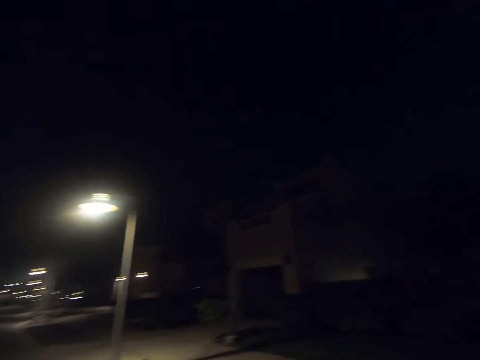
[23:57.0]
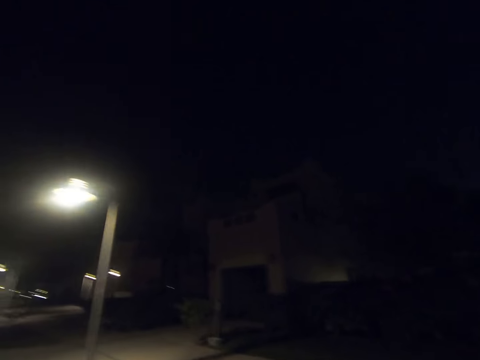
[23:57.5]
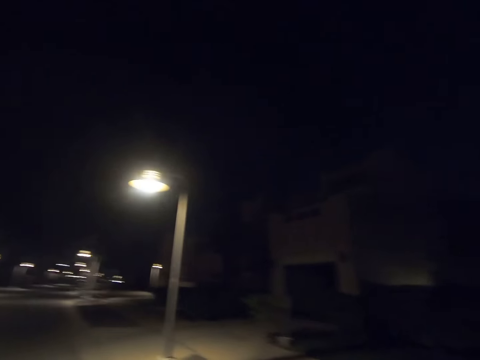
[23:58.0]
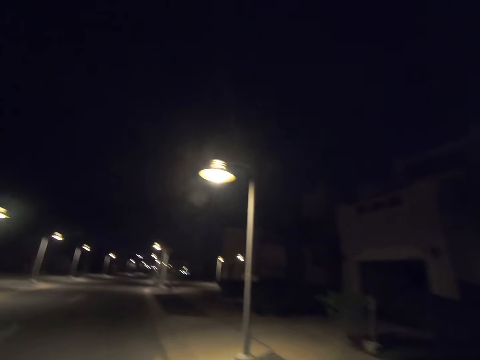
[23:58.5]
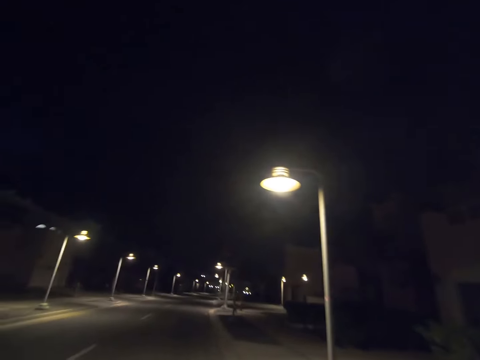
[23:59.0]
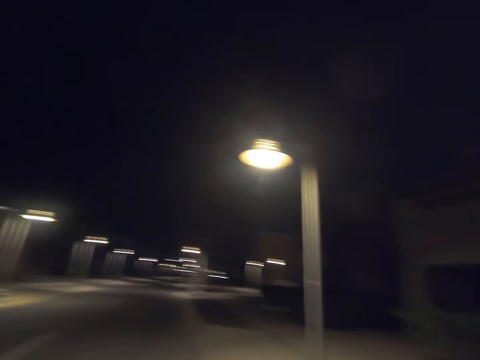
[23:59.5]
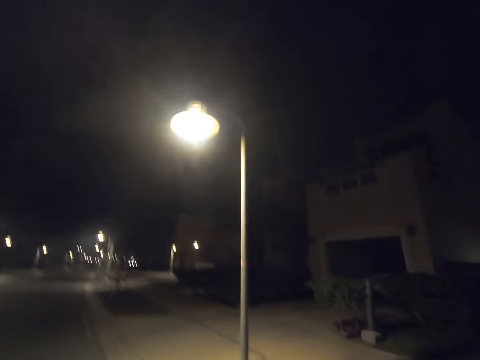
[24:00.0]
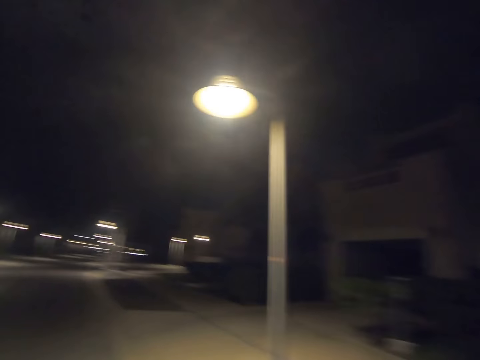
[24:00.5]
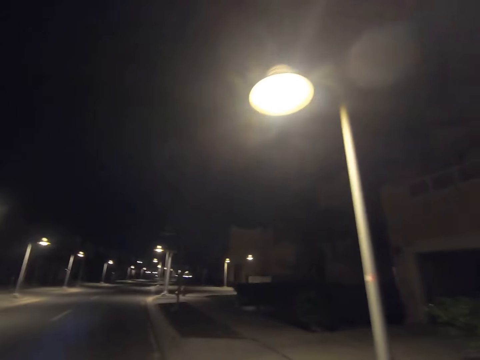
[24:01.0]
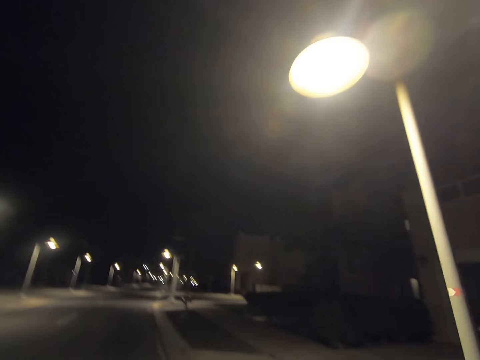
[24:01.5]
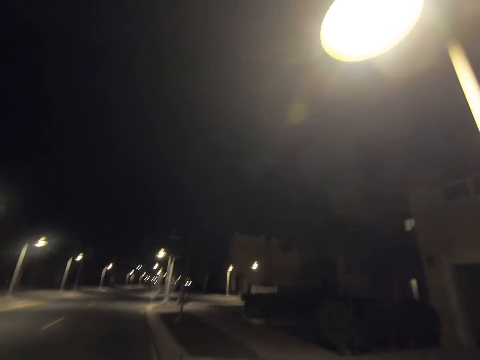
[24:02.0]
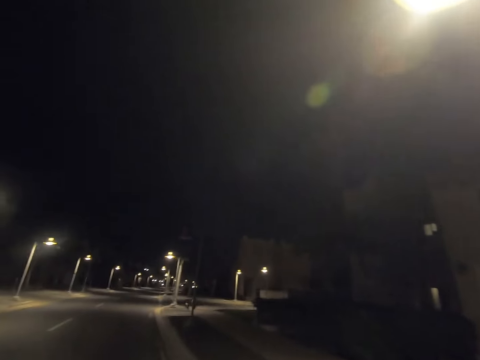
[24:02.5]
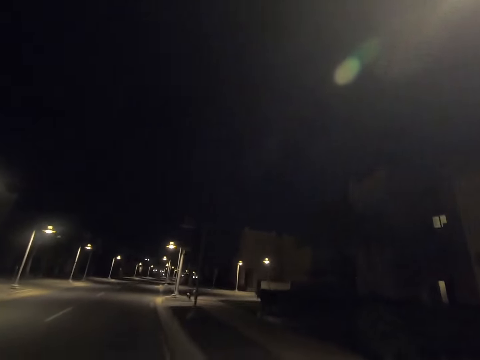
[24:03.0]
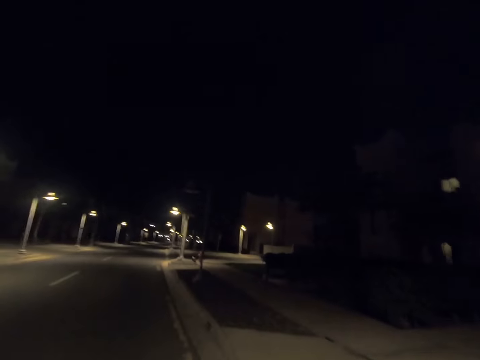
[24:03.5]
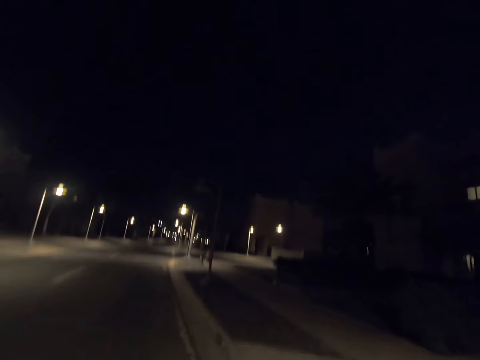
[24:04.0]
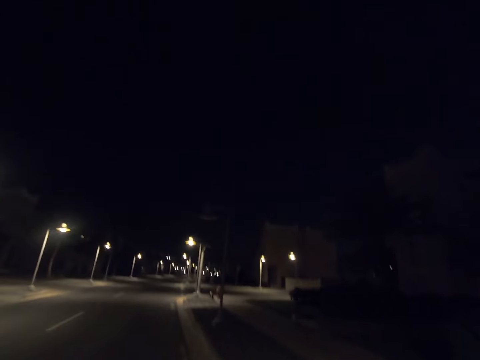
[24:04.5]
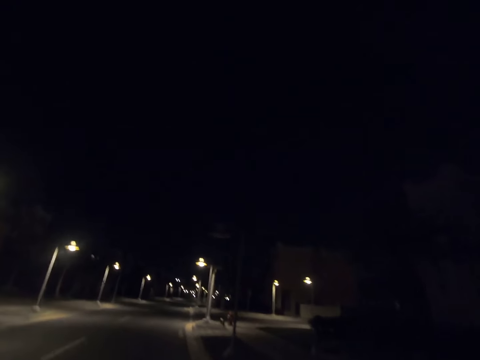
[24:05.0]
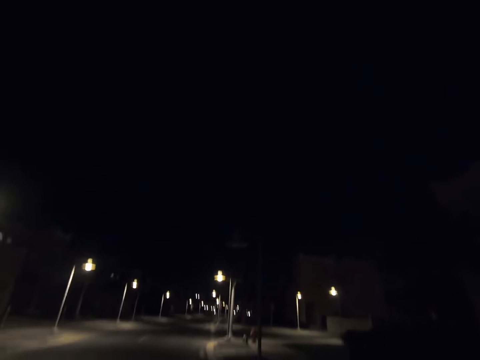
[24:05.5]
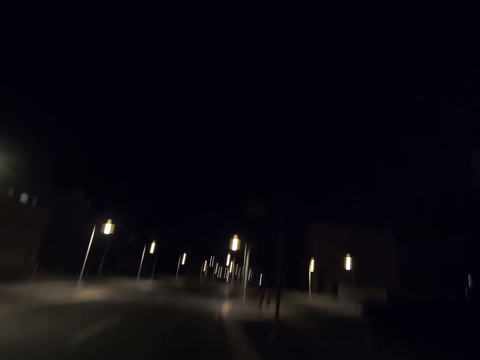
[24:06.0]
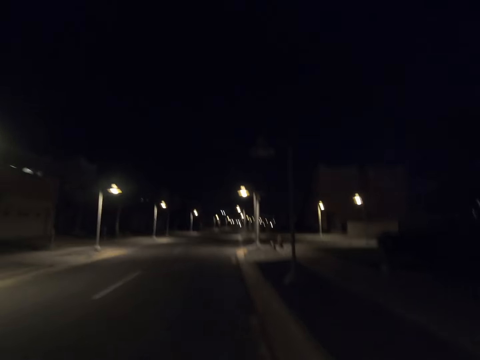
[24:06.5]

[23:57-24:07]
The camera wearer looks right. They look forward. They look right. They look forward.

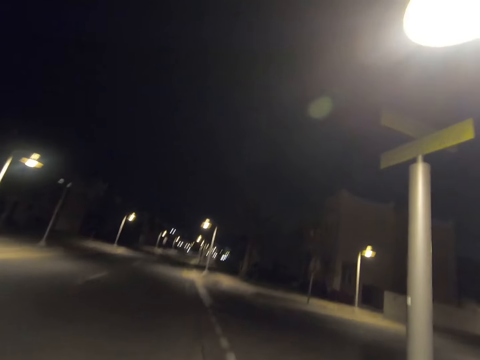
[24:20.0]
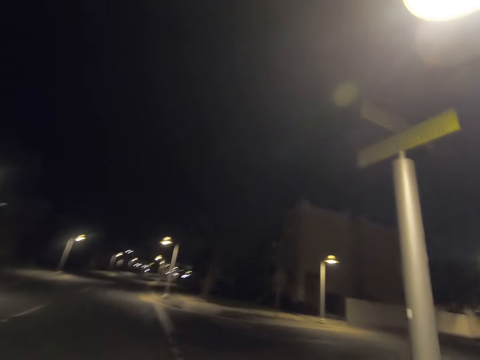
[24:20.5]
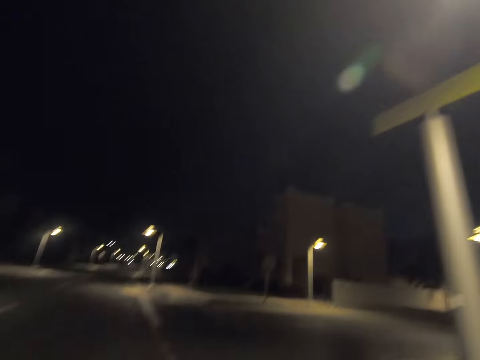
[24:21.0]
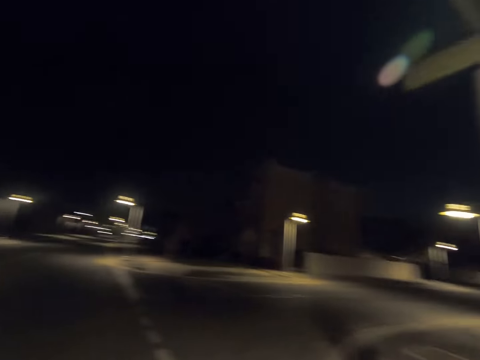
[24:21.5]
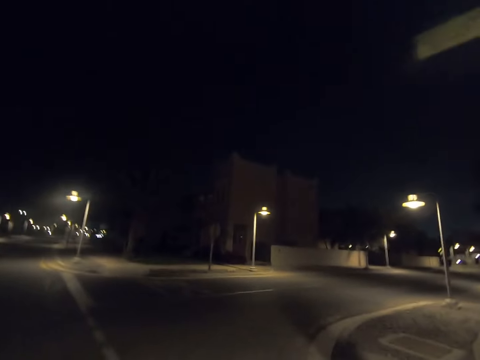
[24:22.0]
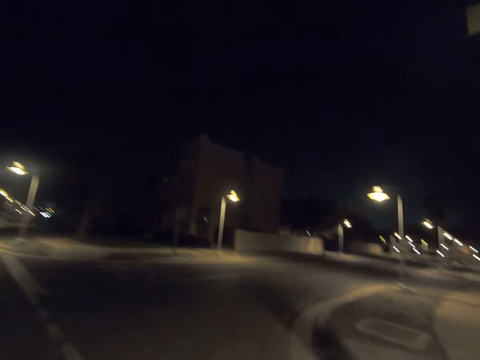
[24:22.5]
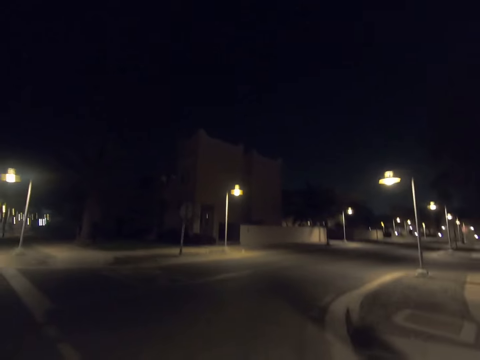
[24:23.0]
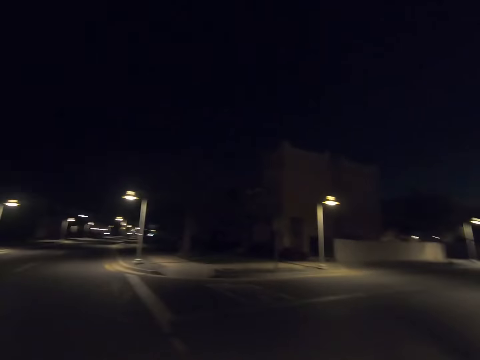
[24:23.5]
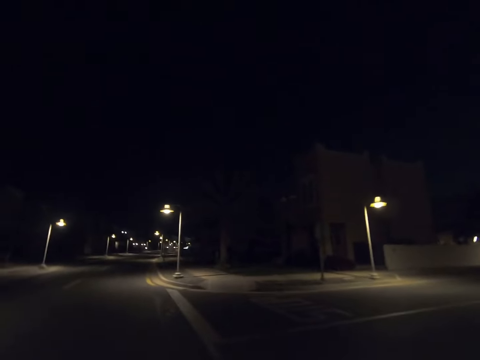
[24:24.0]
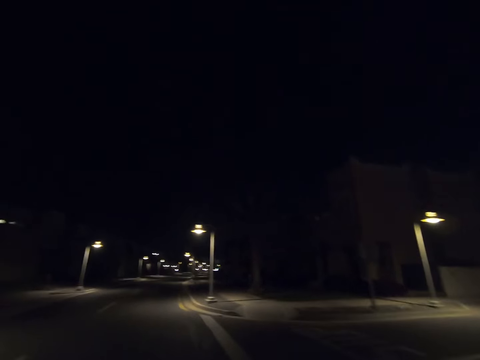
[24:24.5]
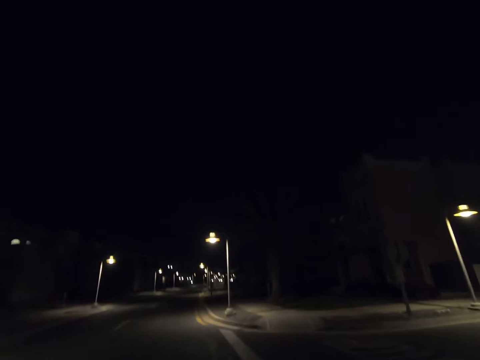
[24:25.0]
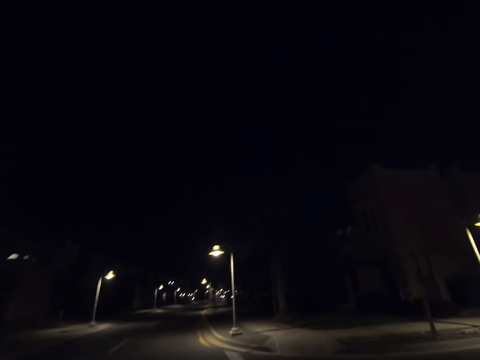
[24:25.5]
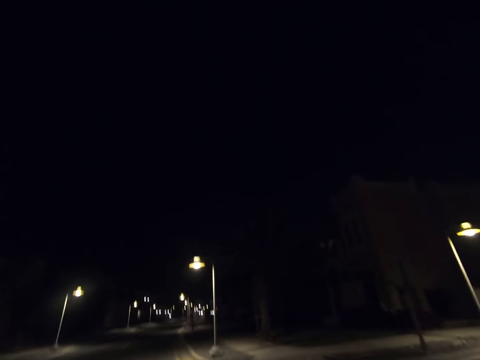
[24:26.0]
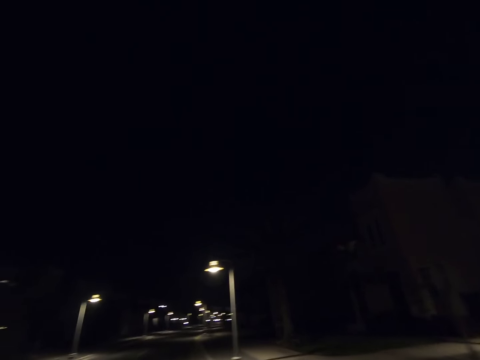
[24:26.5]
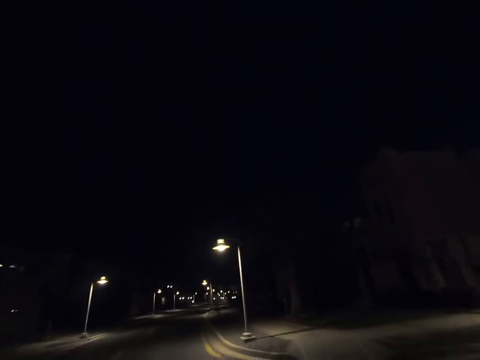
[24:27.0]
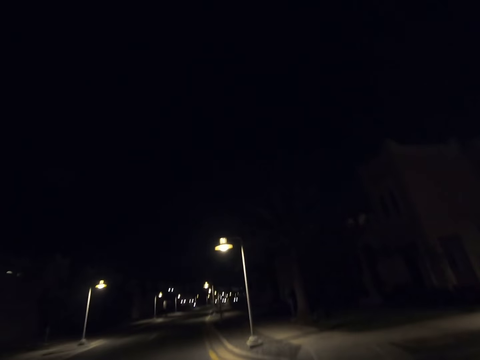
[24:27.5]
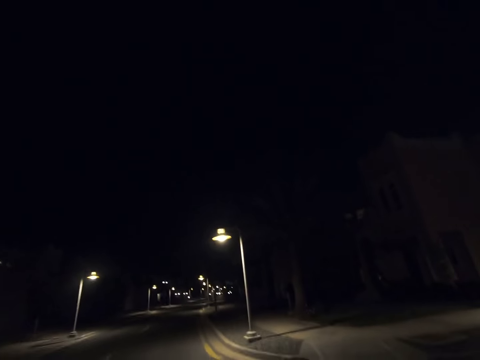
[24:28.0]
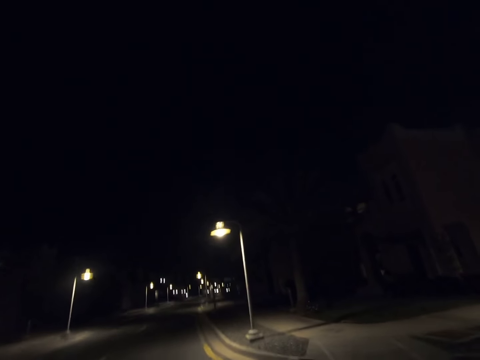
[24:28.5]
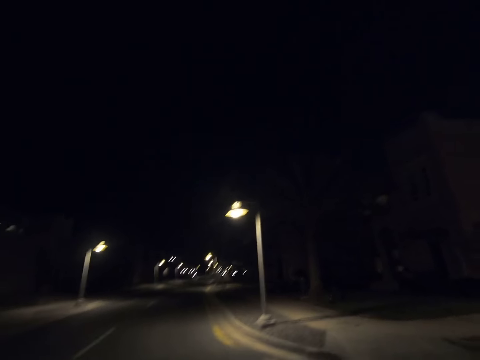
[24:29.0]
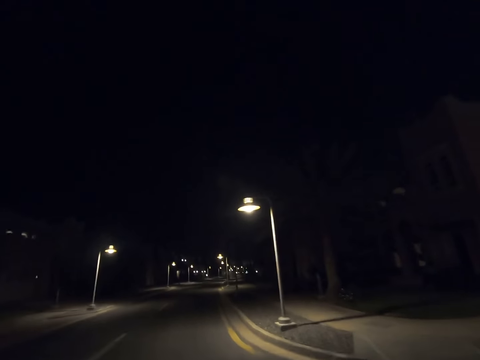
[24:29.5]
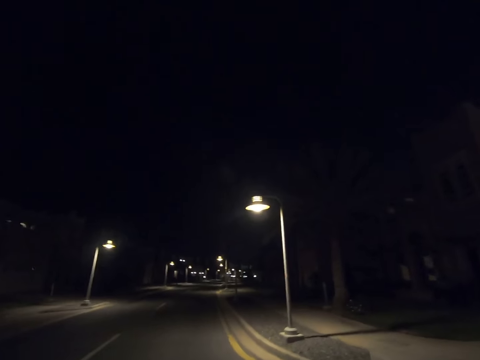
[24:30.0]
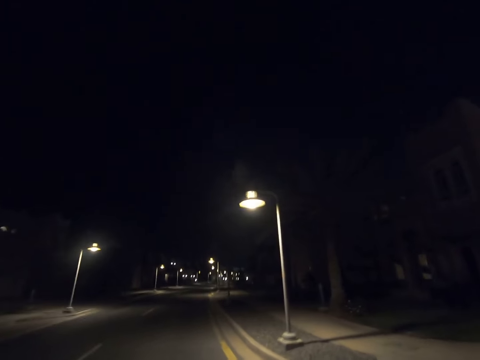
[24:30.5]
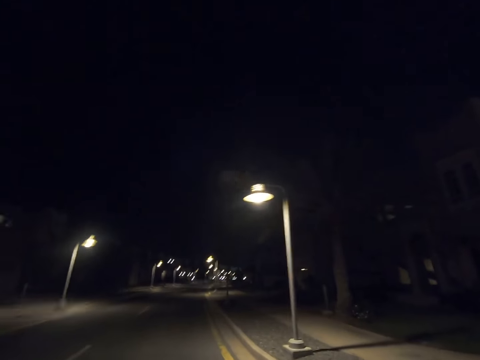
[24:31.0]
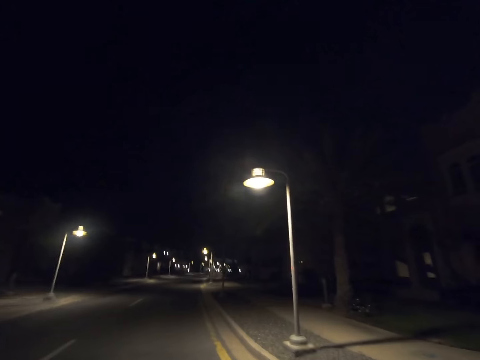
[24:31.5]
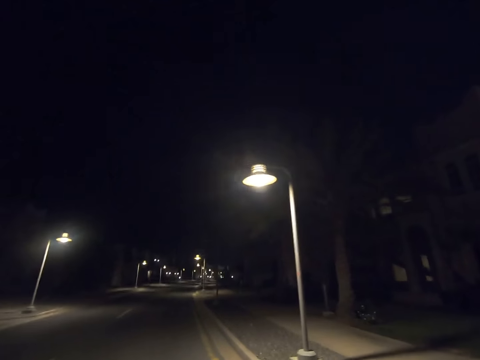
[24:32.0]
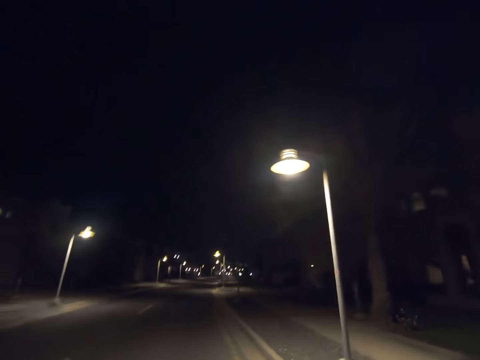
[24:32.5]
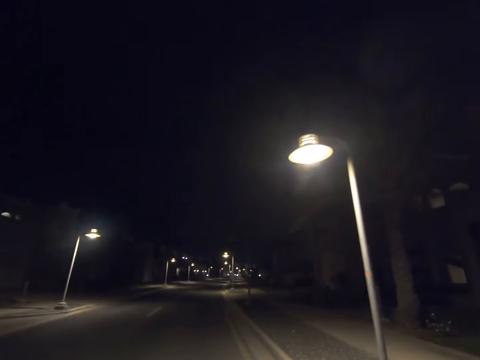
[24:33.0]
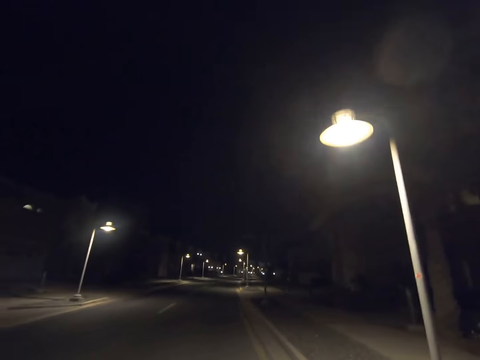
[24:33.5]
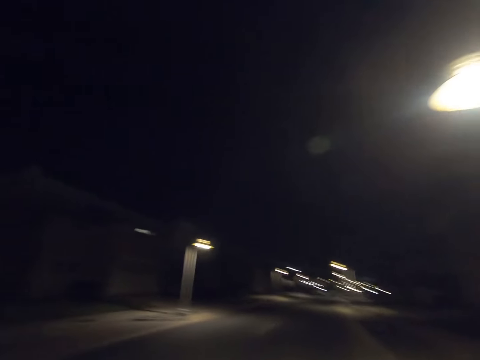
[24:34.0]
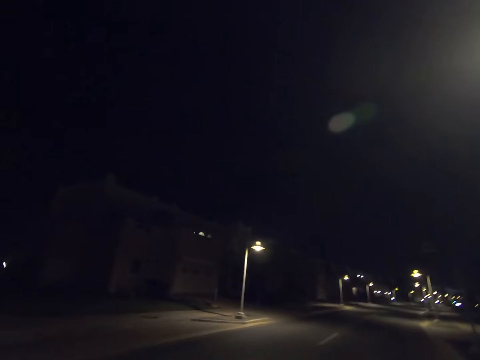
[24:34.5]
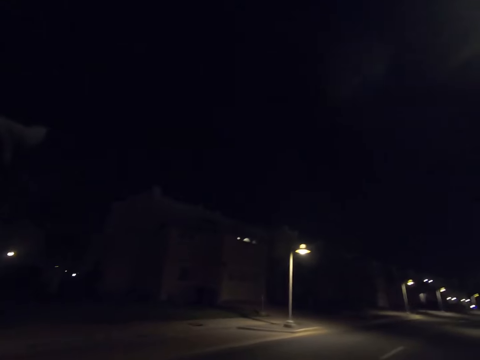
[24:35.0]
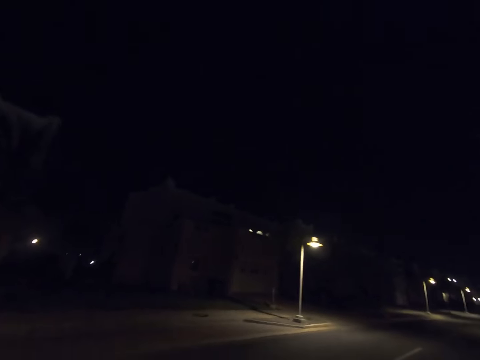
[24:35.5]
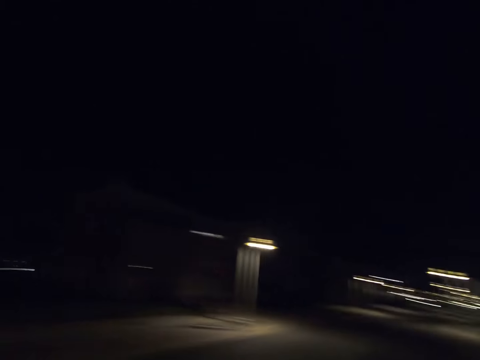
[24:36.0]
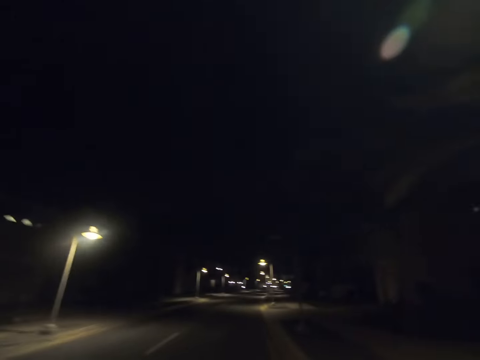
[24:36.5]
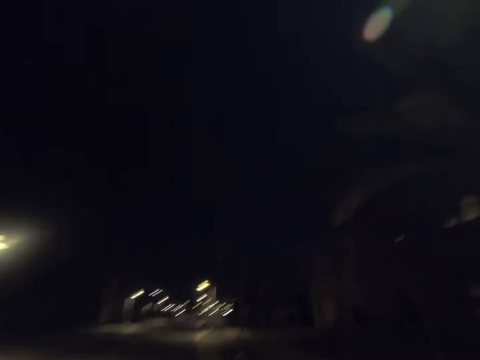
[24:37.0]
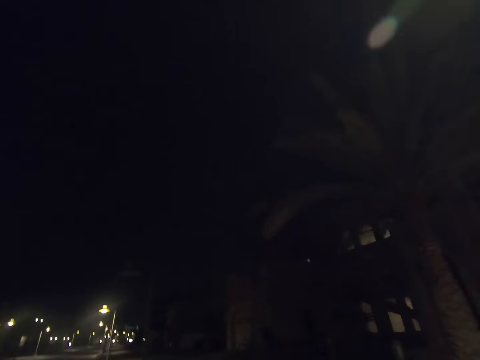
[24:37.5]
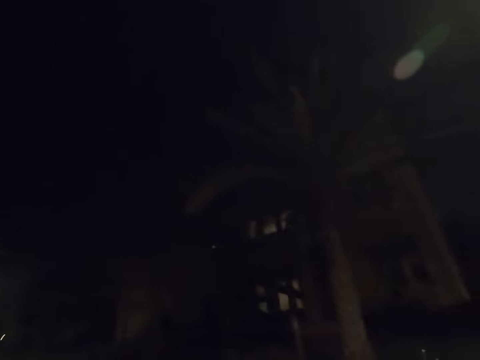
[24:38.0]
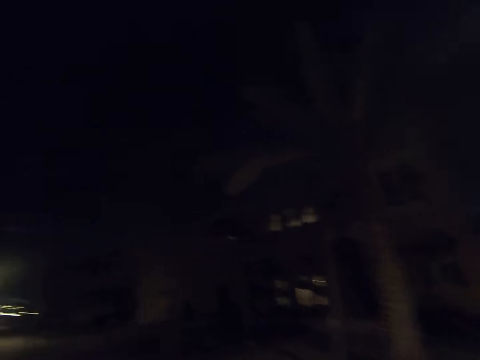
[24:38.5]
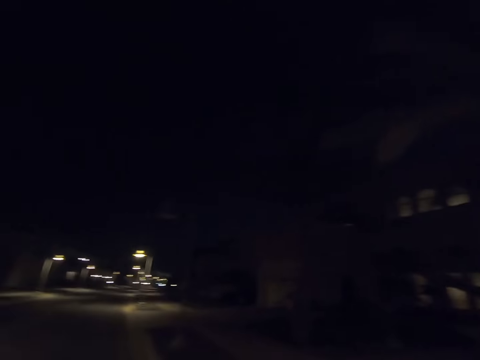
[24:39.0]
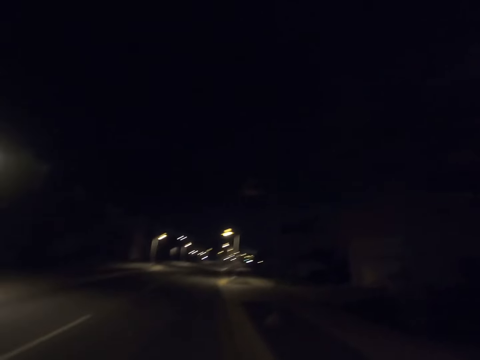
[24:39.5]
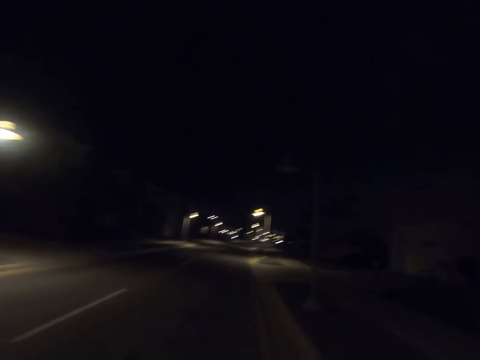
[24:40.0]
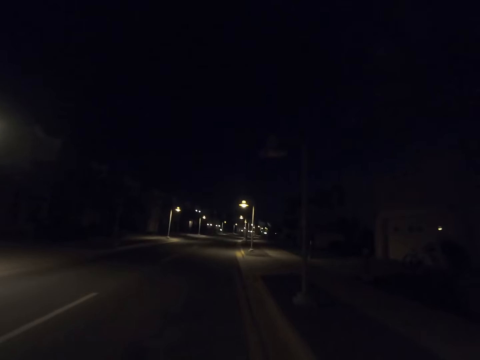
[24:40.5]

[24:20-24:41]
The camera wearer looks right. They look forward. They look left. They look forward. They look right. They look forward.
